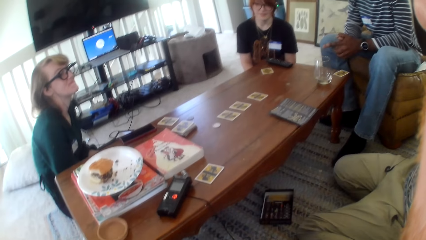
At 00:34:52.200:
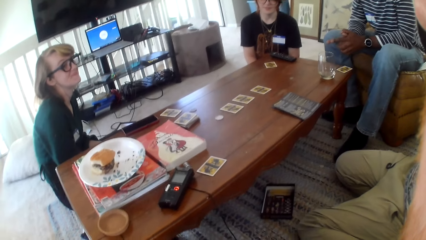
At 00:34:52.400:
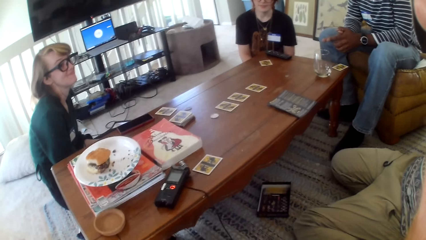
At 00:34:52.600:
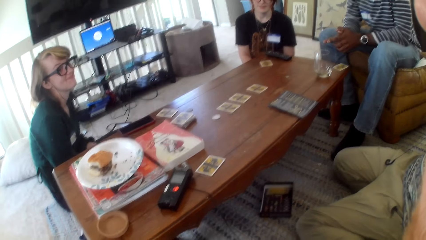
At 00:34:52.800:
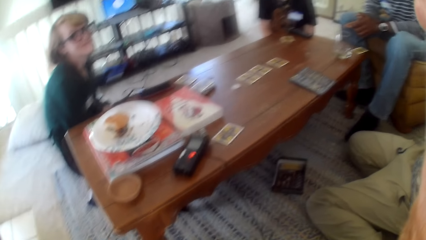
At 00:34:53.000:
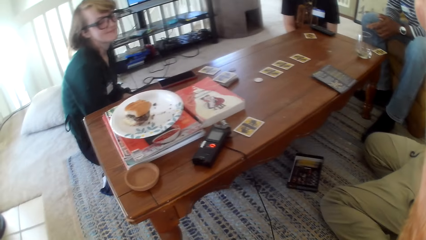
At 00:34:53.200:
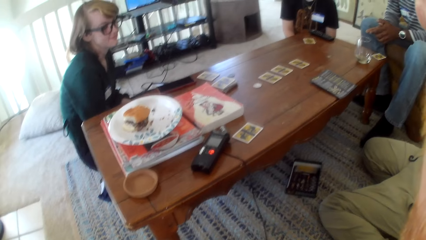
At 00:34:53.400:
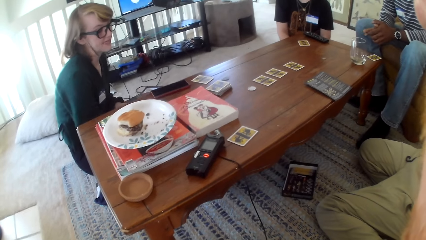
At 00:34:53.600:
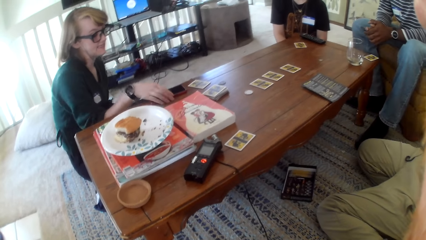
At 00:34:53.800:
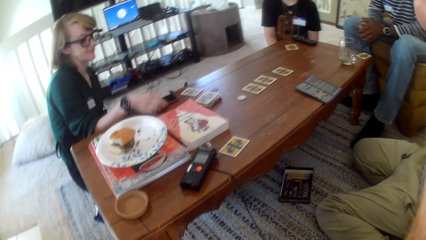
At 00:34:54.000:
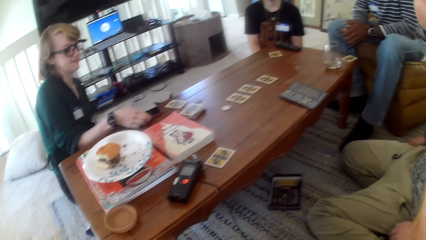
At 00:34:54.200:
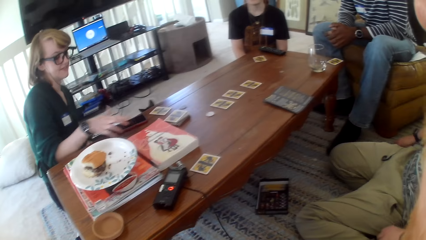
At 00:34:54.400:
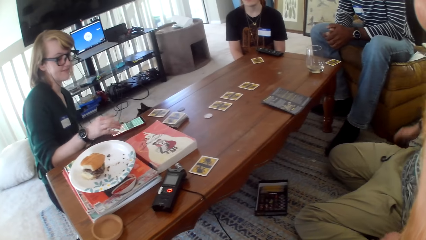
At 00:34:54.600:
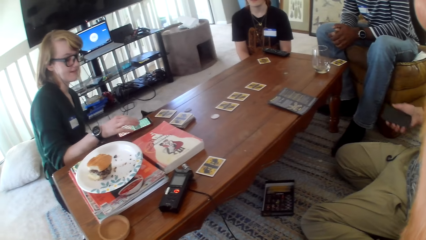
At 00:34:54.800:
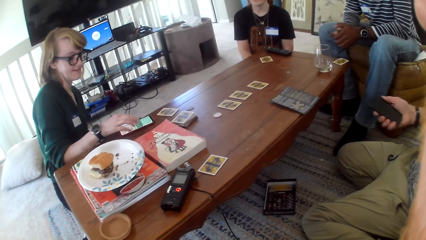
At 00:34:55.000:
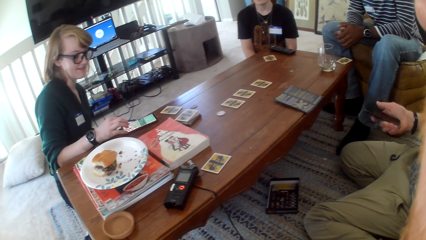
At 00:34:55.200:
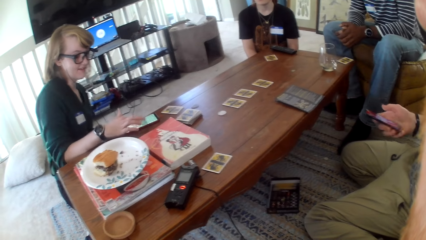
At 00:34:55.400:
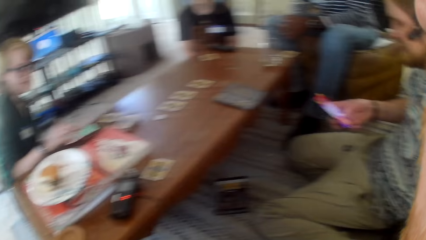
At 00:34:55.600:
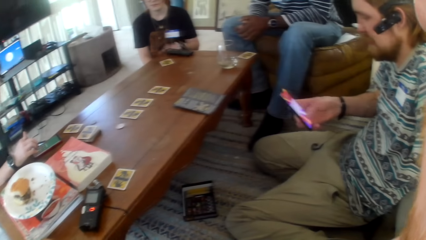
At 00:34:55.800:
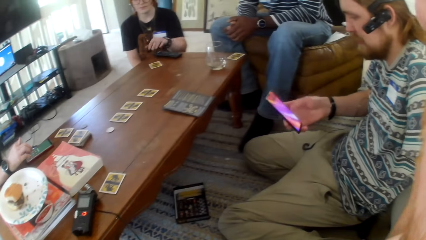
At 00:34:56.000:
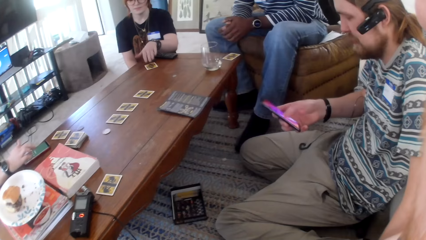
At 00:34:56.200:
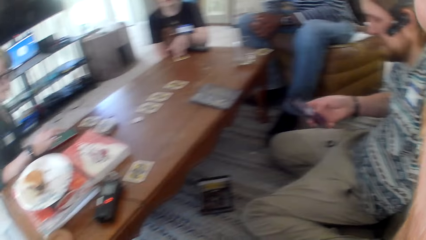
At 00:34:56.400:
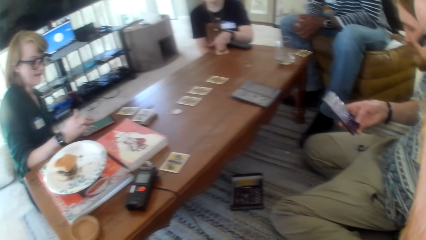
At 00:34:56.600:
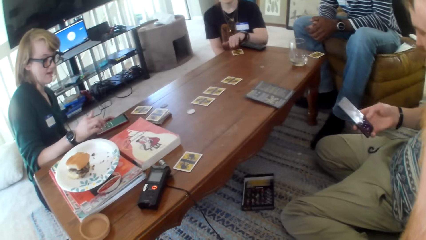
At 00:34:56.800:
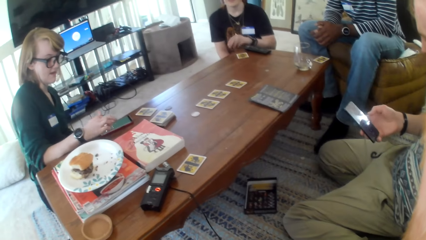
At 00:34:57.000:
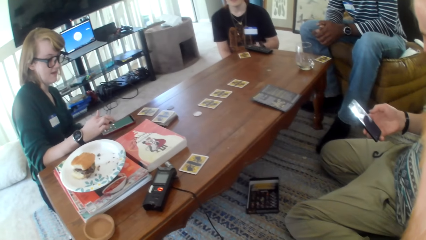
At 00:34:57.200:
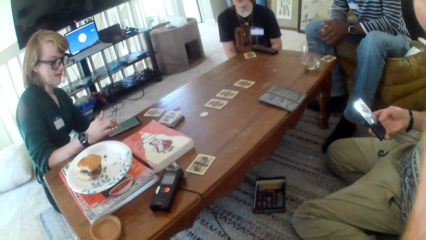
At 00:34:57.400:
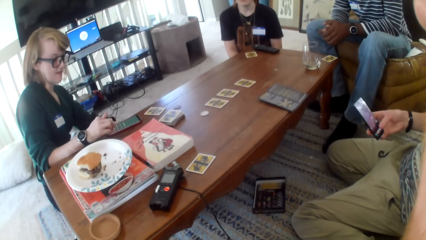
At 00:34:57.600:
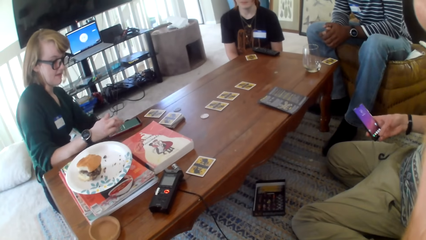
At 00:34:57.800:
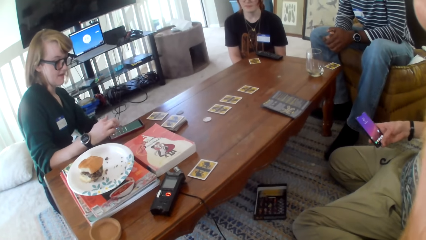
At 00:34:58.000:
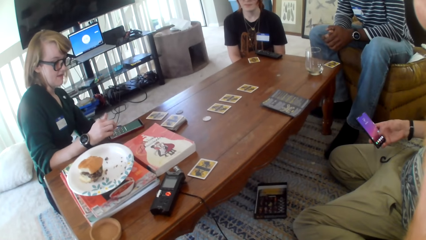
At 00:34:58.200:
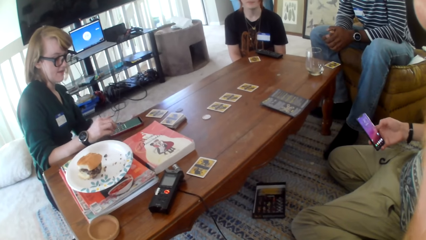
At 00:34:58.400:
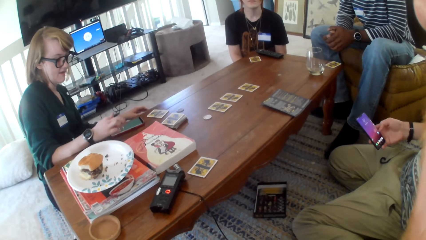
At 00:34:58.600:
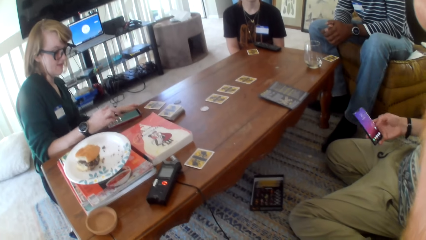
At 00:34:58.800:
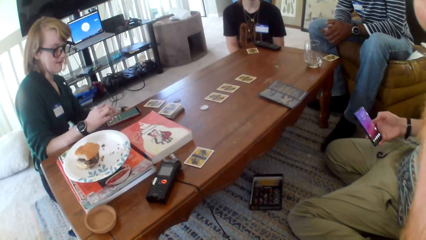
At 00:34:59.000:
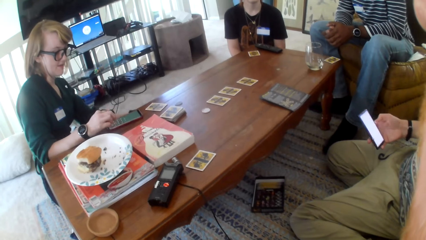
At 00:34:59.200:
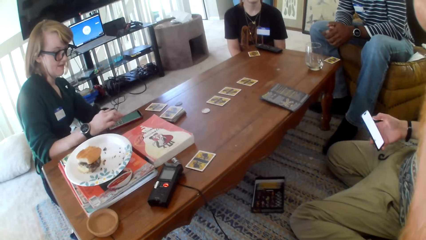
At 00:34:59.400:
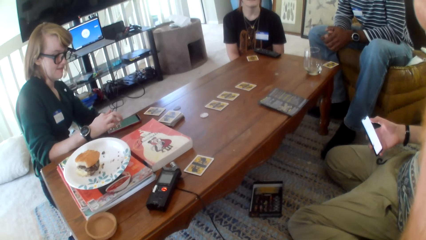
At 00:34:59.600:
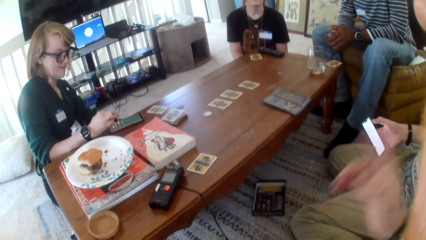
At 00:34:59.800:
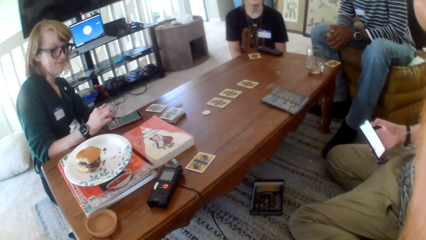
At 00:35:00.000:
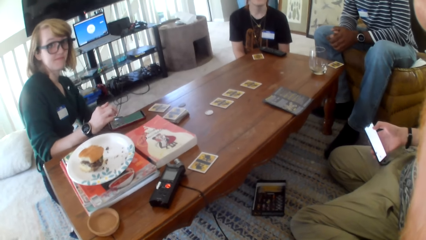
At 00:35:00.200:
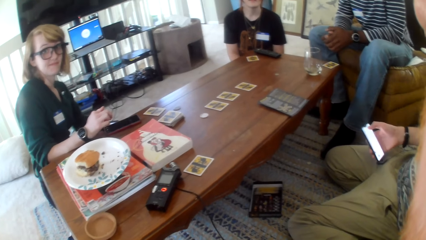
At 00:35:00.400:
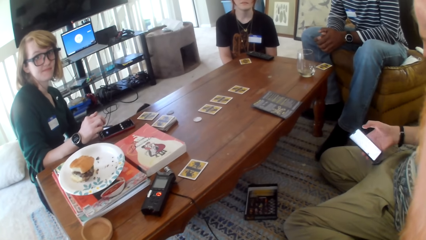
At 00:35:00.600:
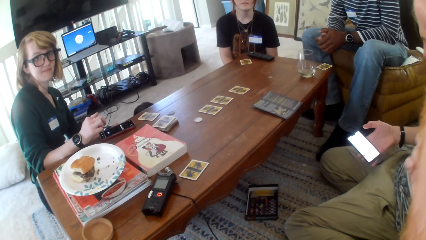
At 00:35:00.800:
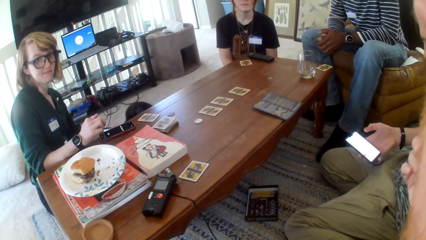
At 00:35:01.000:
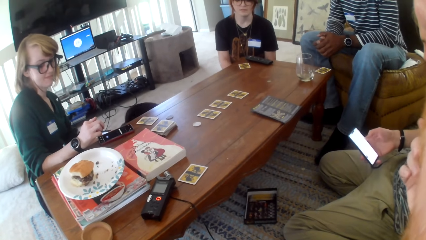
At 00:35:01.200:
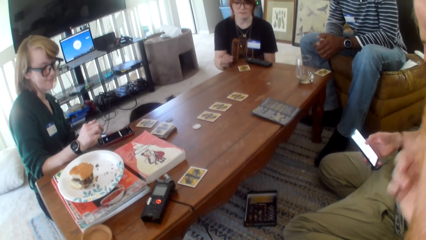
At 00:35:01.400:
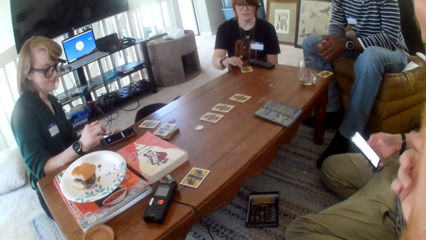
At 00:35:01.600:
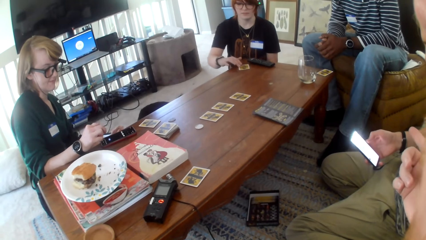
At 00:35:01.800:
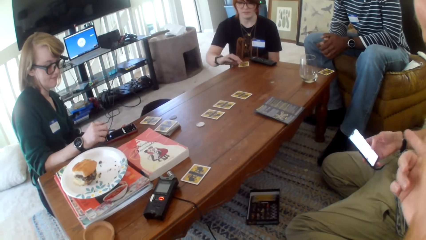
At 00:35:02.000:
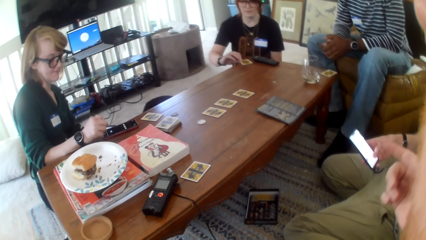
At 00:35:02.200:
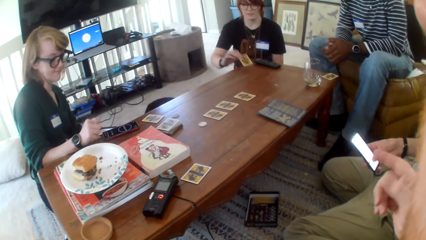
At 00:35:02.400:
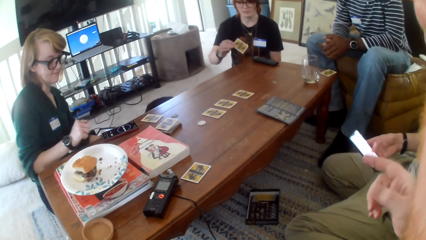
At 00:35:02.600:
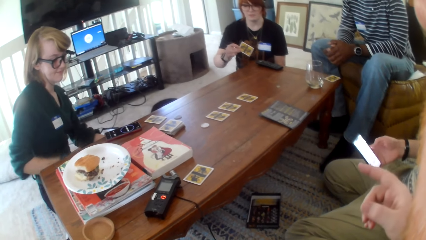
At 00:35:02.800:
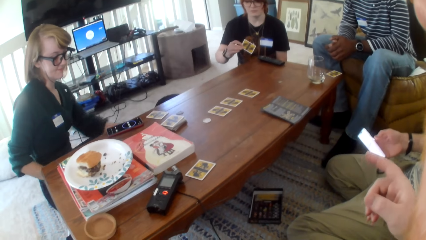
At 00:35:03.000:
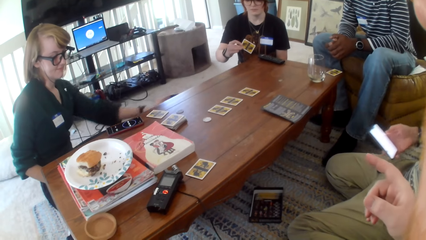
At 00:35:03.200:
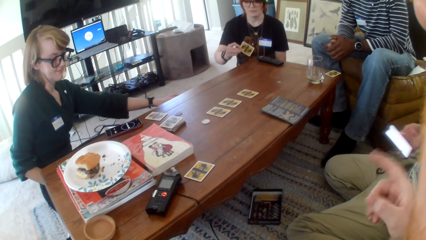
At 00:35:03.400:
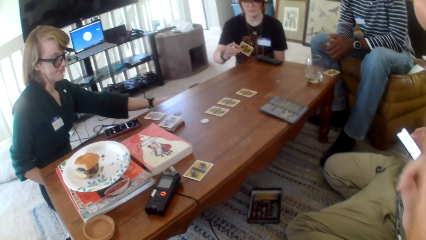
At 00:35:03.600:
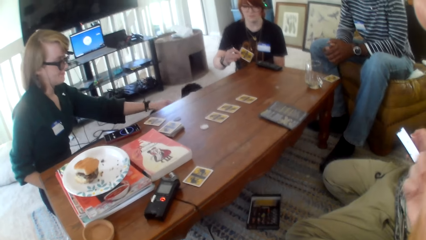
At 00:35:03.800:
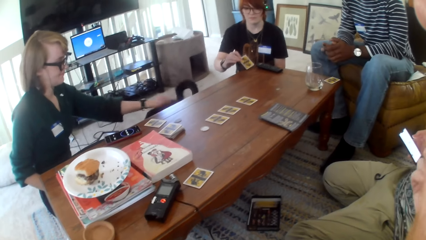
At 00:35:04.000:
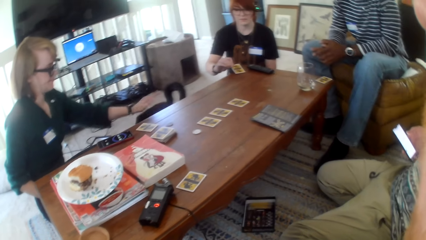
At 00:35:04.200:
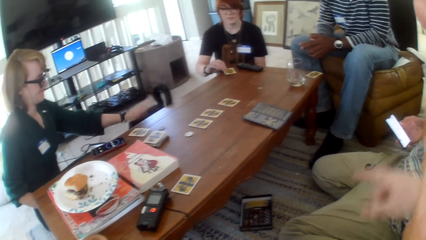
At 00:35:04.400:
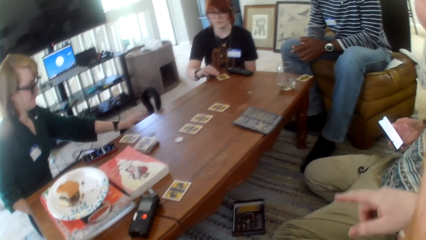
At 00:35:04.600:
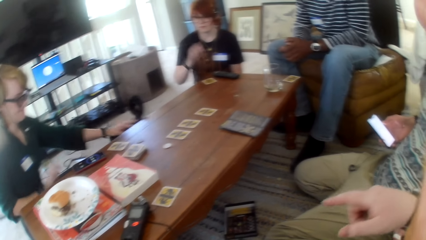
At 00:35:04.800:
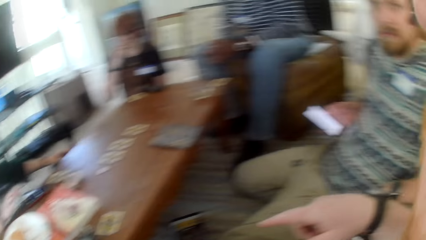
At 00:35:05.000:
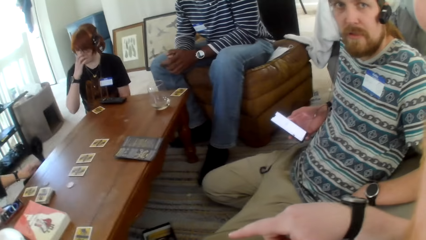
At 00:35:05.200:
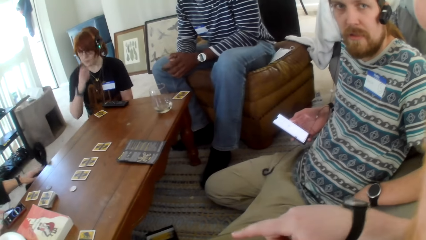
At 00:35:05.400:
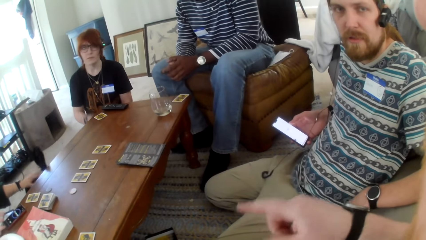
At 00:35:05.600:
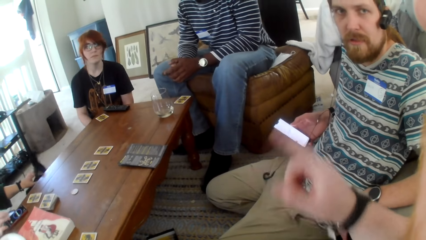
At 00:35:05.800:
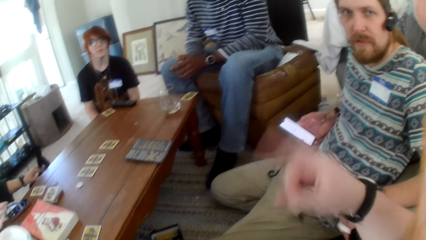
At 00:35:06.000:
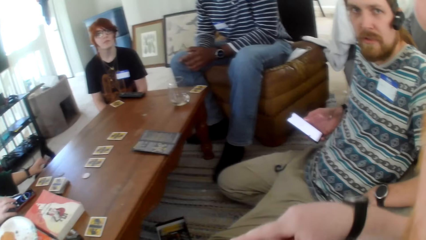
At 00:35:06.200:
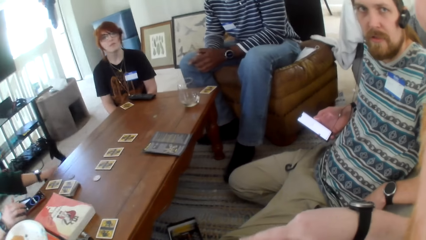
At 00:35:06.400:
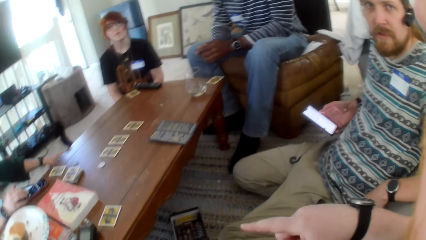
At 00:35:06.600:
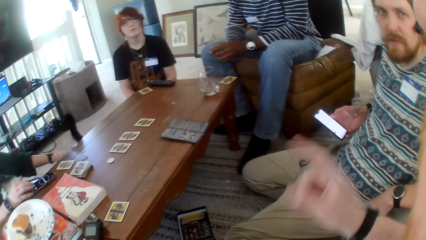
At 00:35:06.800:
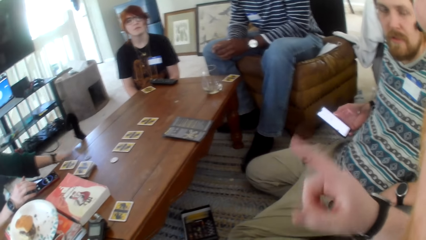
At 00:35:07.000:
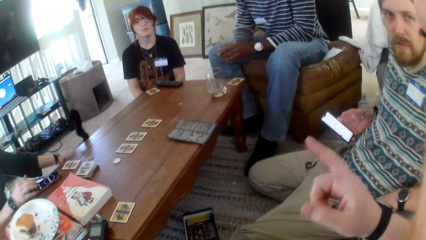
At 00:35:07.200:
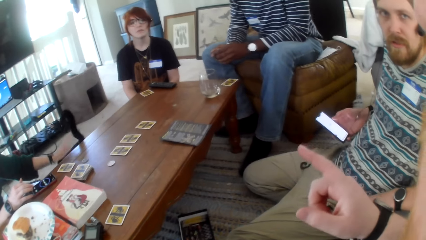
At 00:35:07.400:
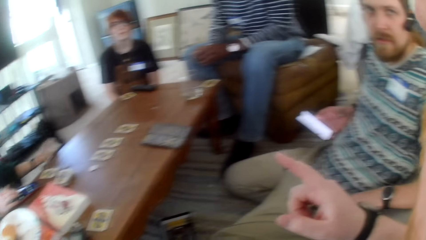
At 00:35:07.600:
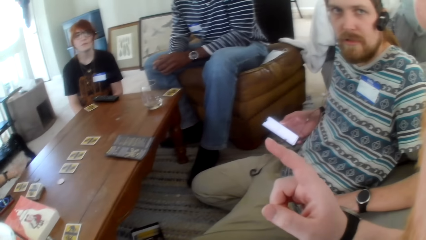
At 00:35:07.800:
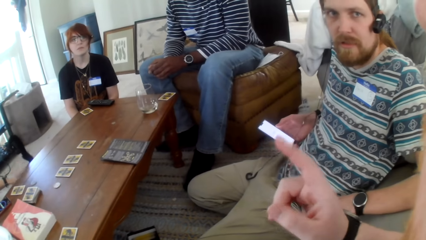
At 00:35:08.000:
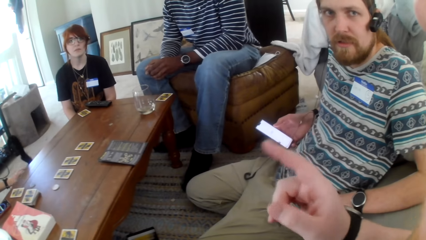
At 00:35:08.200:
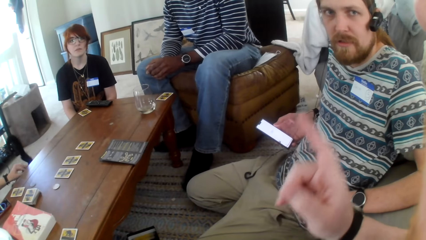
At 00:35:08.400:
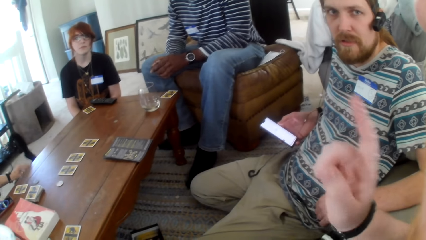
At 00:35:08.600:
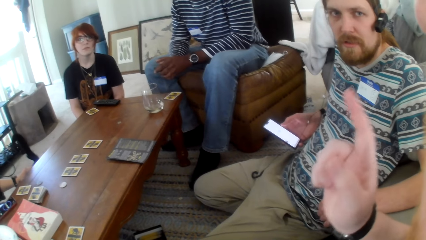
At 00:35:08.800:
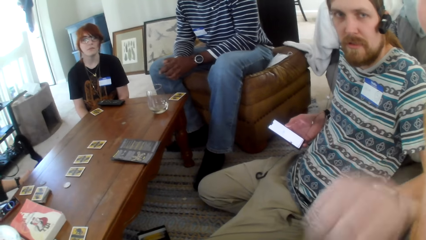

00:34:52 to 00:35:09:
A woman talks. A man talks. The woman picks the phone from the table. The woman uses the phone. The man uses the phone. Another woman touches the card on the table. The camera wearer talks. They move their hand. They talk. The first woman talks. The camera wearer talks. They flip the finger. The first woman taps her hand on the cat. She caresses the cat. The camera wearer talks.
